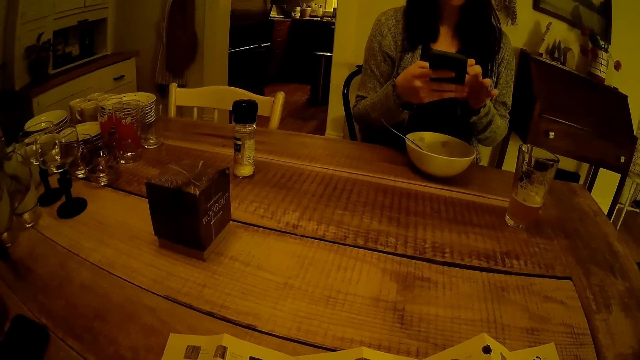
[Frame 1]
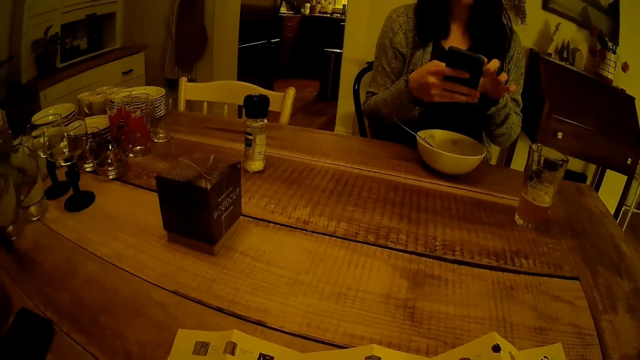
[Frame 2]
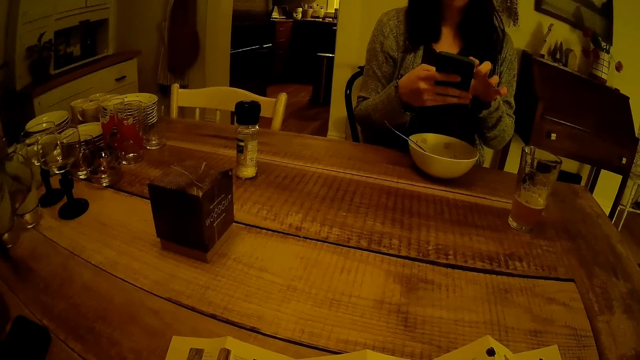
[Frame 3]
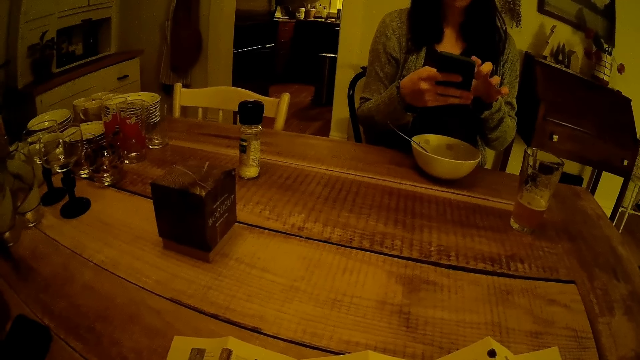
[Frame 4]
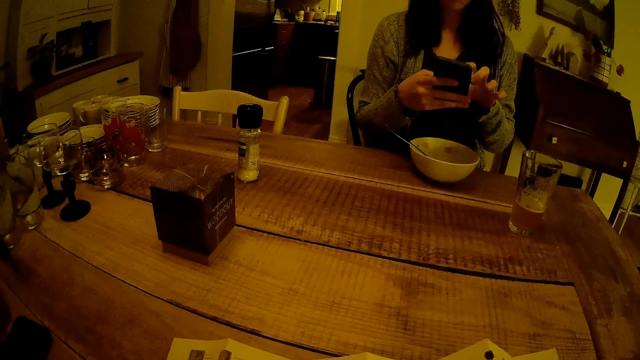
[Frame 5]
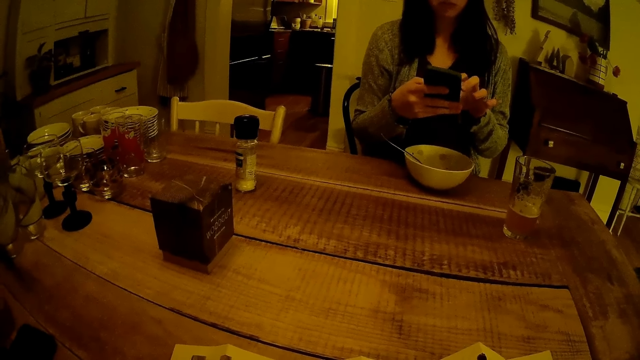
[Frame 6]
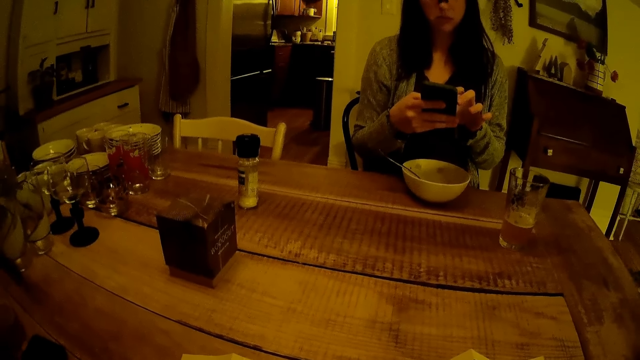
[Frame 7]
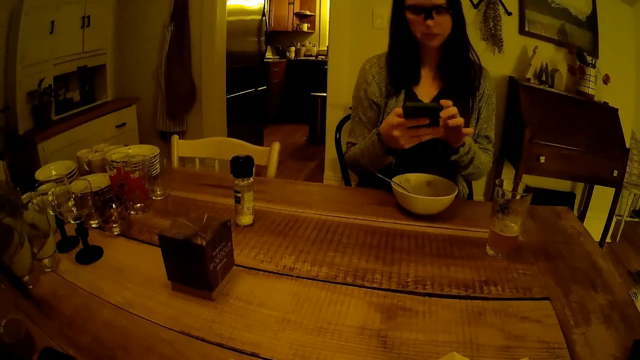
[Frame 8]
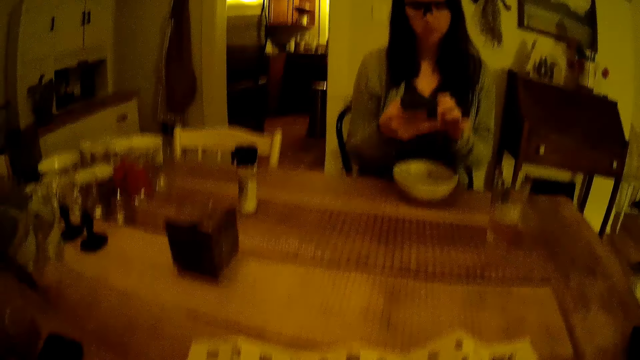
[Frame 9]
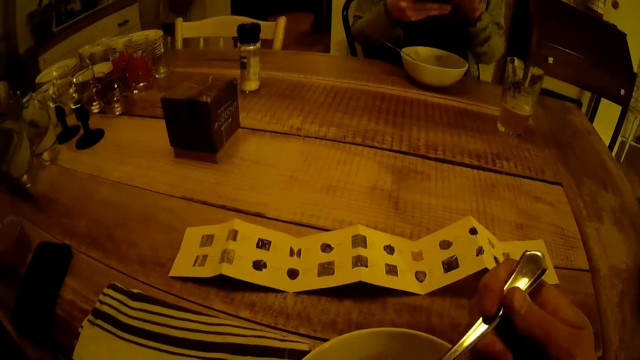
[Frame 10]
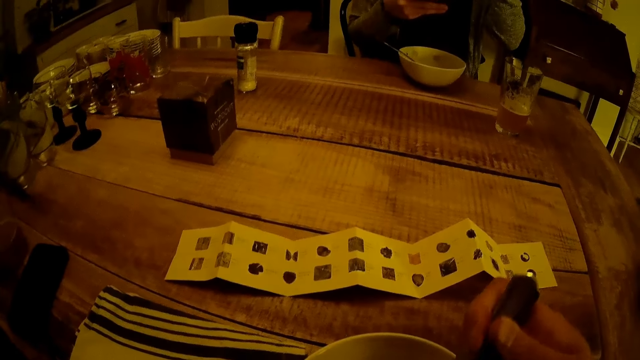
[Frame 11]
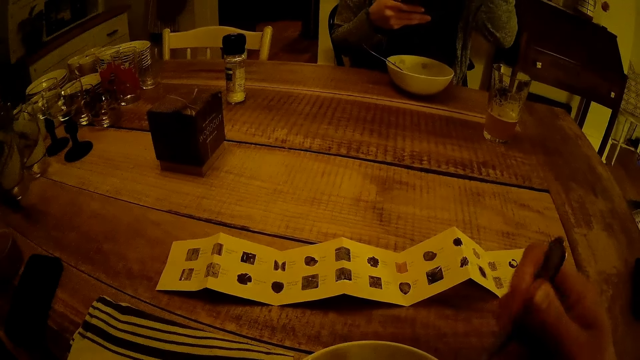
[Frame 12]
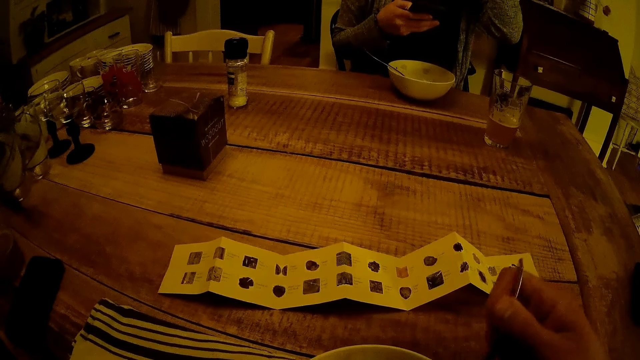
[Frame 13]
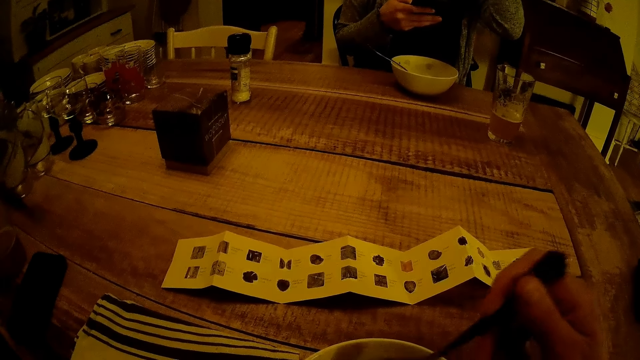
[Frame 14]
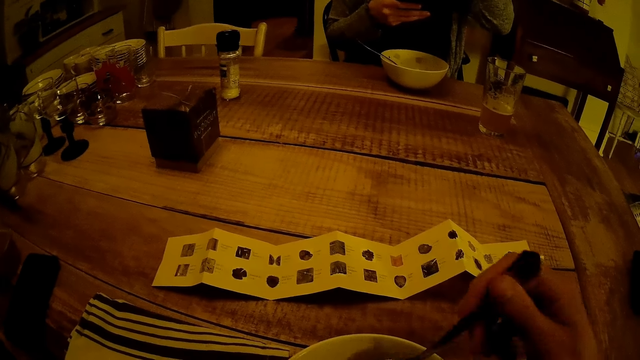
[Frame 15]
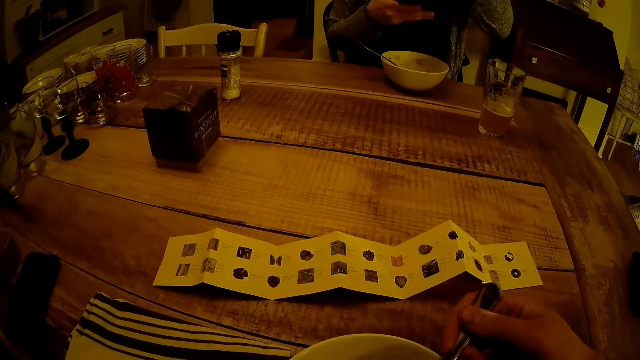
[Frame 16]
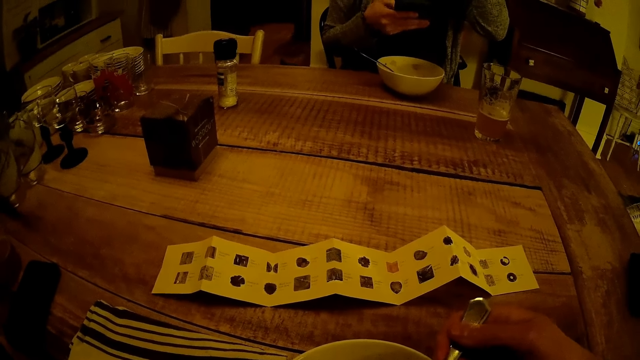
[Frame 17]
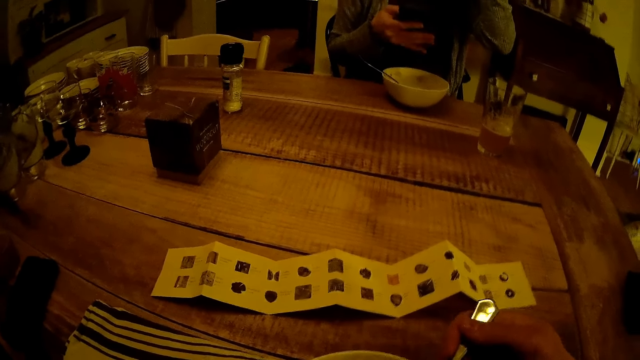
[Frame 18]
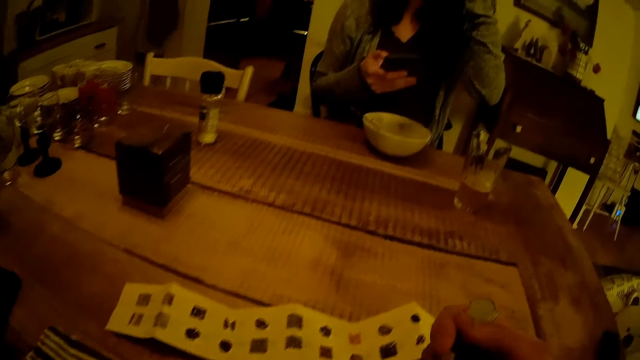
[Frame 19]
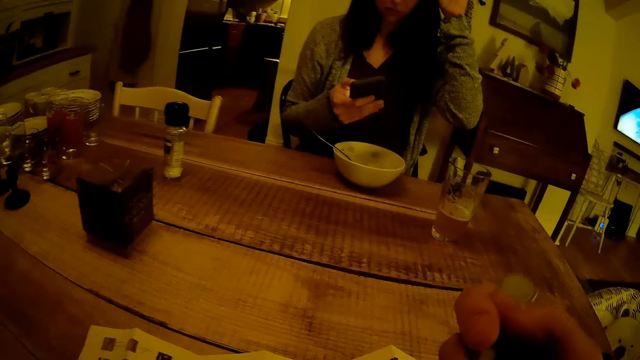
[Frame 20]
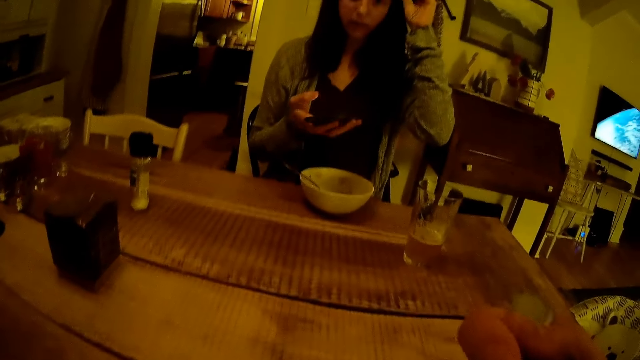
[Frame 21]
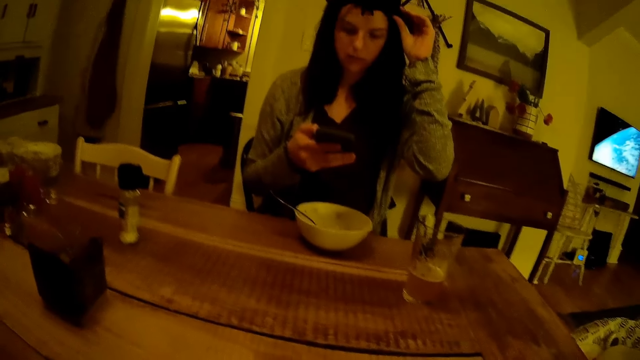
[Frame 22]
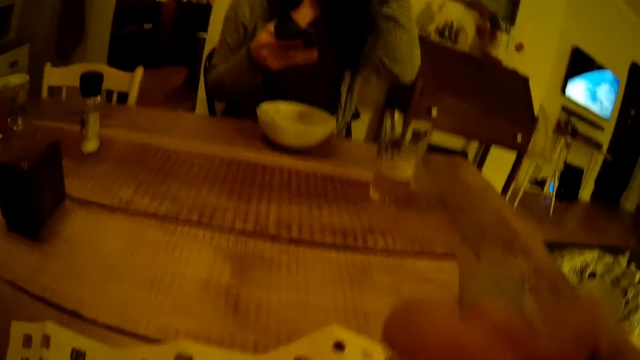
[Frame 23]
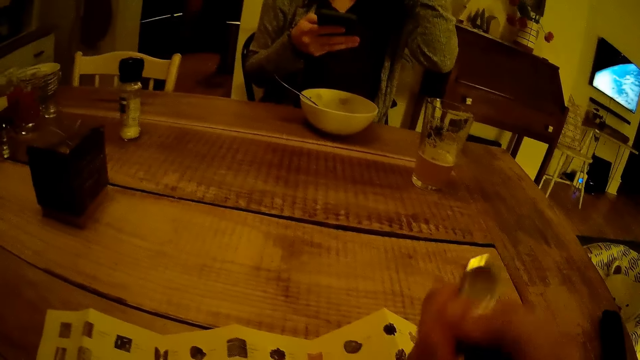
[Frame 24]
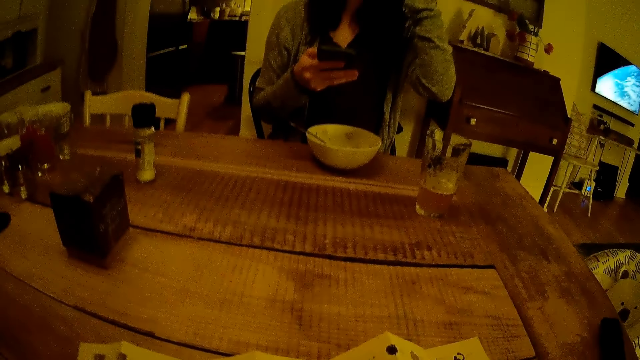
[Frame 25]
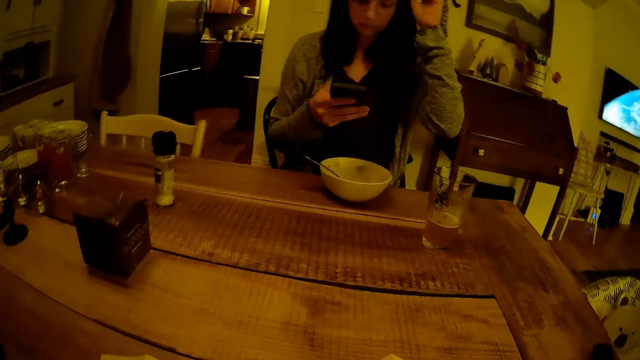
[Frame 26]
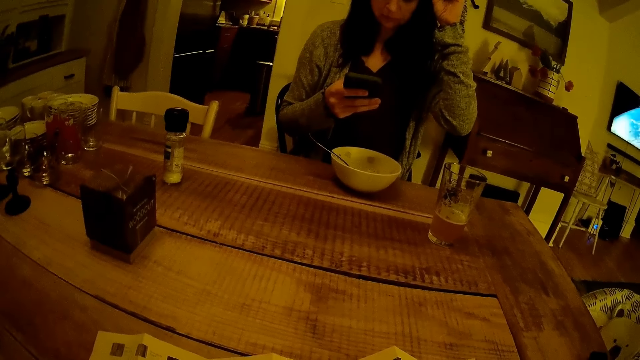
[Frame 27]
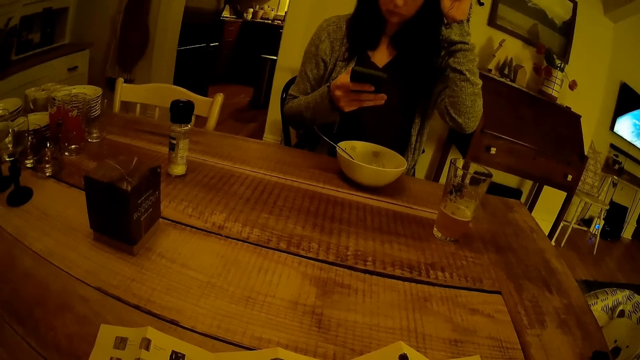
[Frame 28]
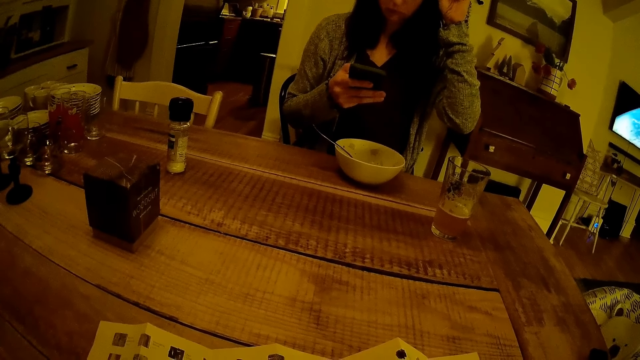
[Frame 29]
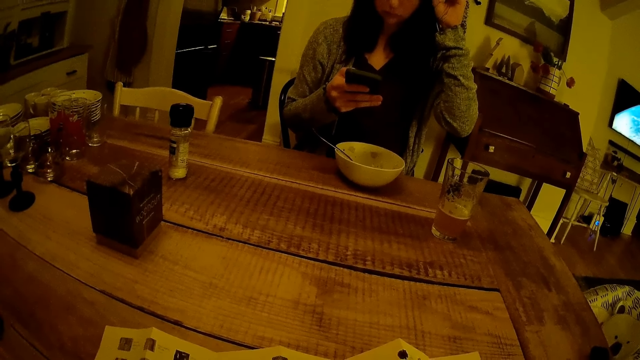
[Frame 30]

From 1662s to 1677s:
The camera wearer holds the spoon with his right hand. He mixes food. The woman uses the phone. The camera wearer eats the cereal with the spoon in his right hand. The woman holds her camera shades and uses the phone.

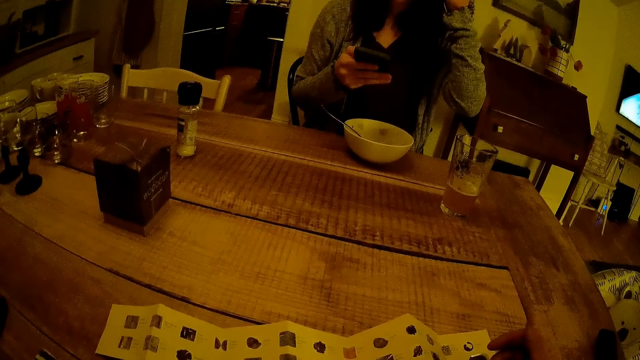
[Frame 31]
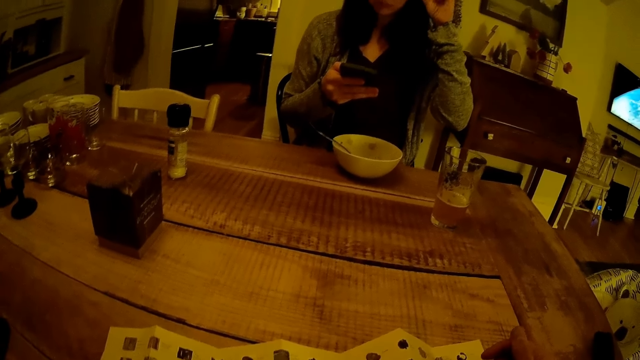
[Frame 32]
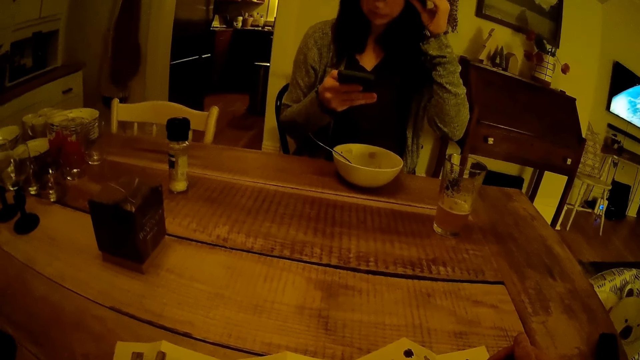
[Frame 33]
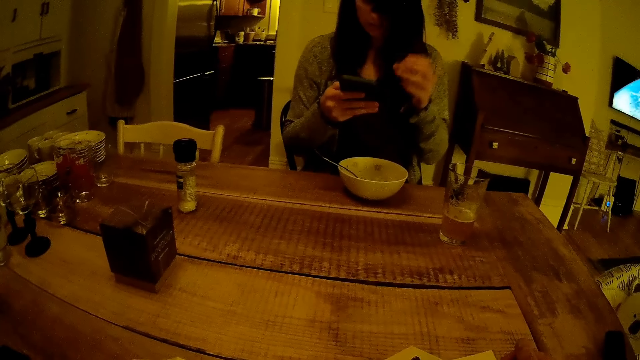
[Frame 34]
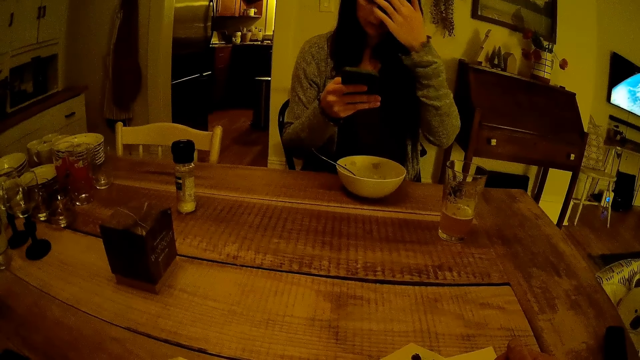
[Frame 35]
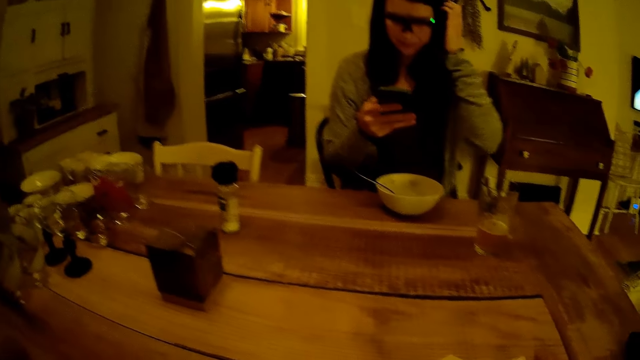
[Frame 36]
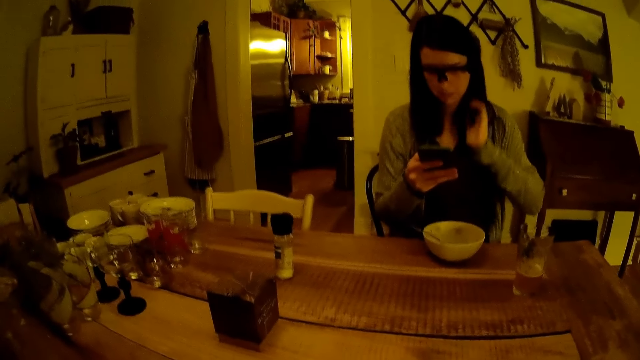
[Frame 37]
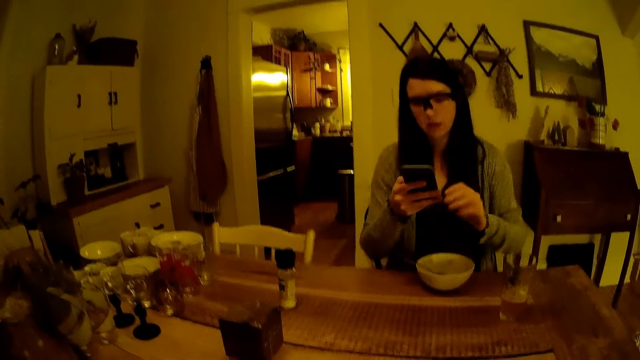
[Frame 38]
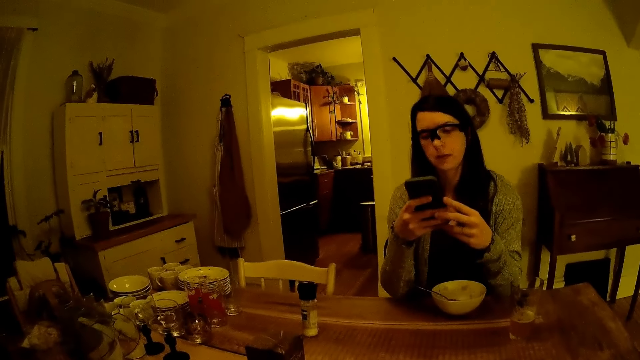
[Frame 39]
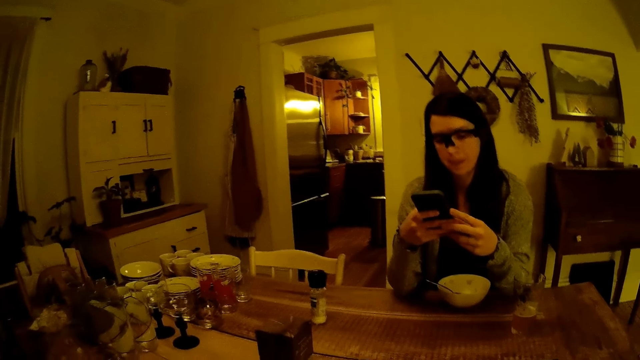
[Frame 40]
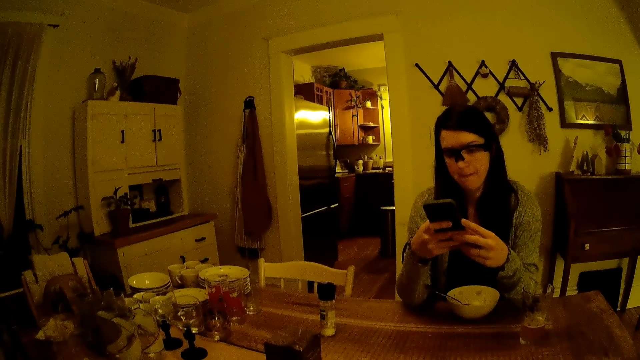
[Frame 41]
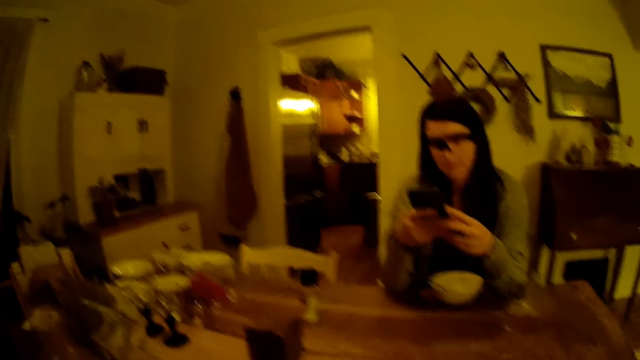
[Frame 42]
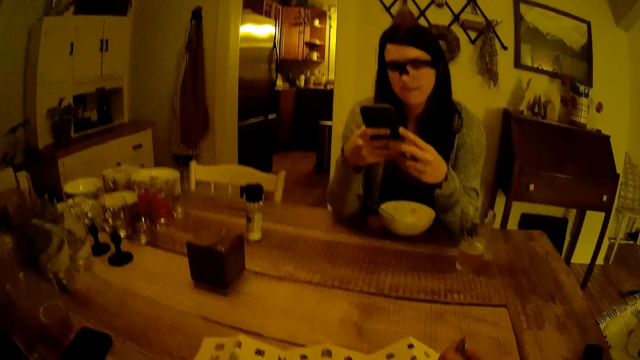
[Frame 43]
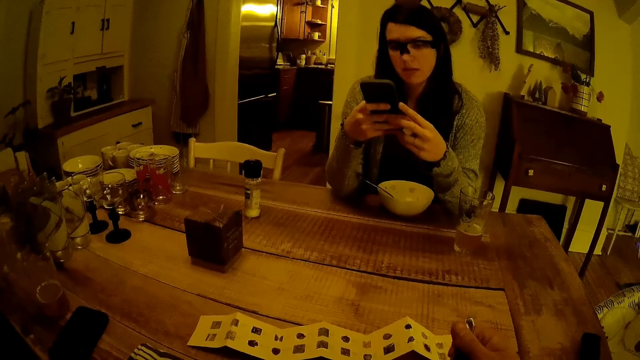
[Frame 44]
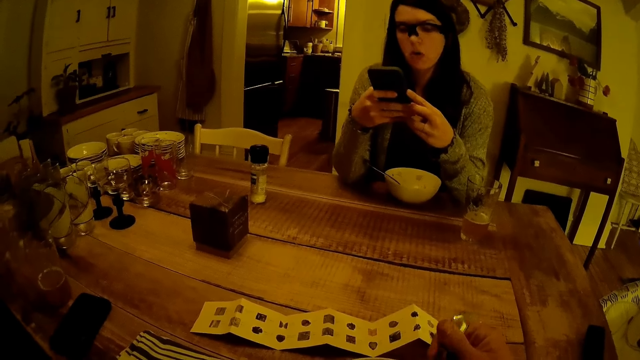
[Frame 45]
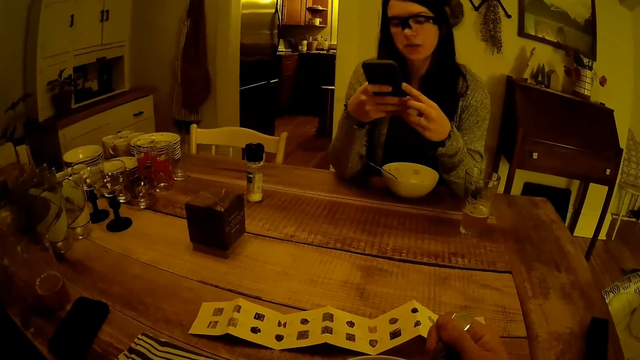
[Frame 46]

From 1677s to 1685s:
The woman drops her camera shades and moves her hair. The camera wearer converses with the woman. The woman uses the phone. The camera wearer mixes food.
